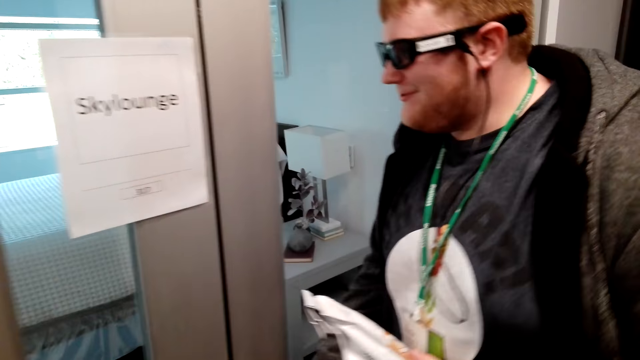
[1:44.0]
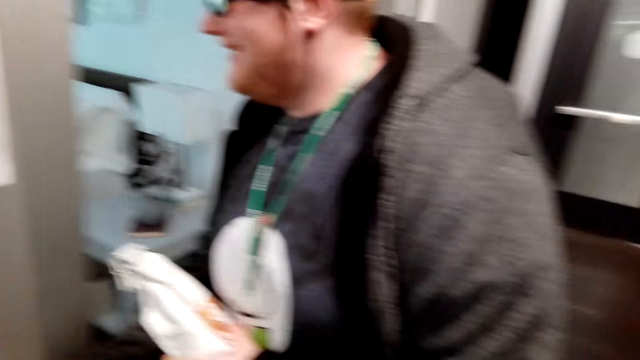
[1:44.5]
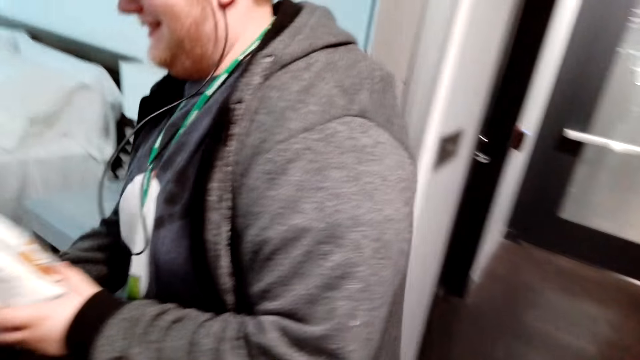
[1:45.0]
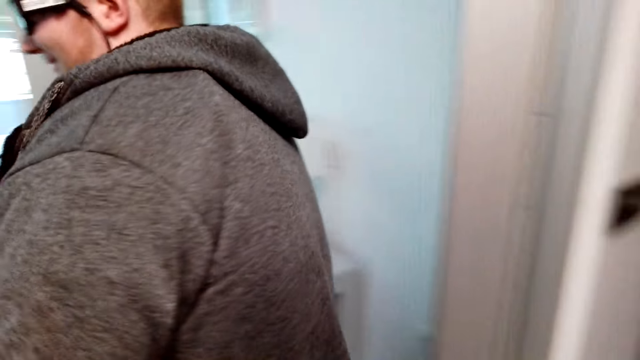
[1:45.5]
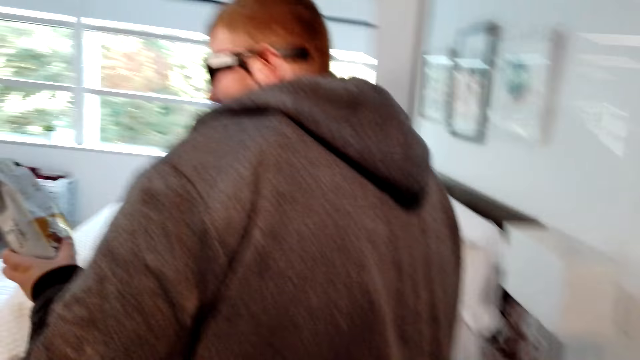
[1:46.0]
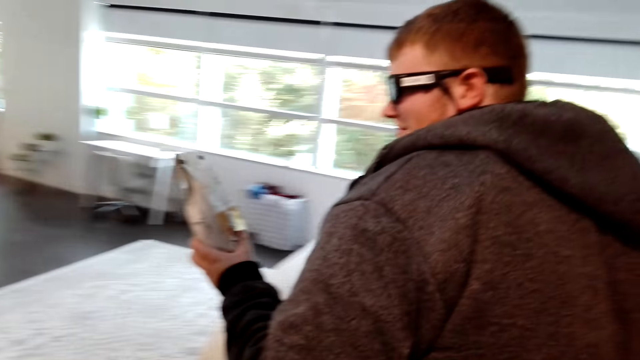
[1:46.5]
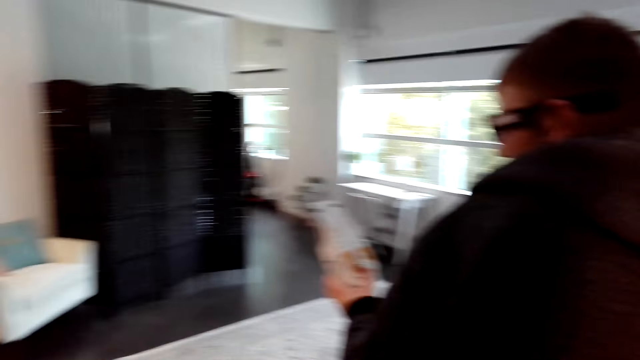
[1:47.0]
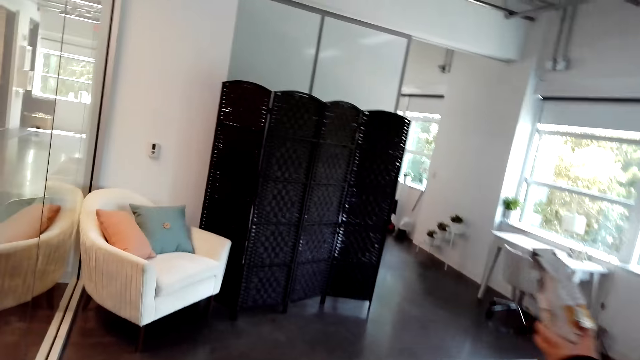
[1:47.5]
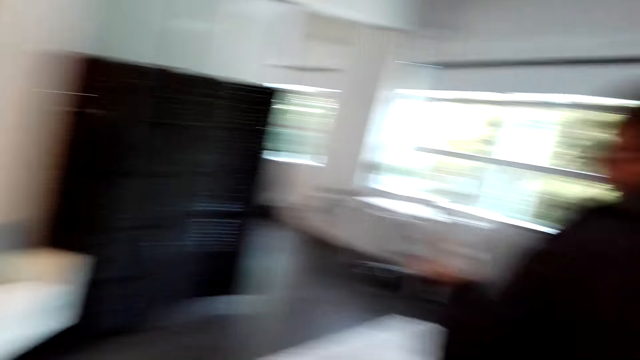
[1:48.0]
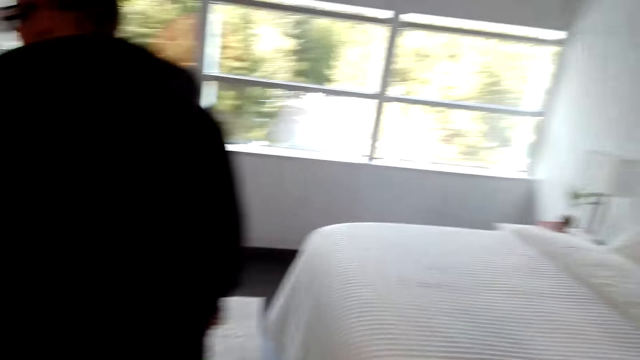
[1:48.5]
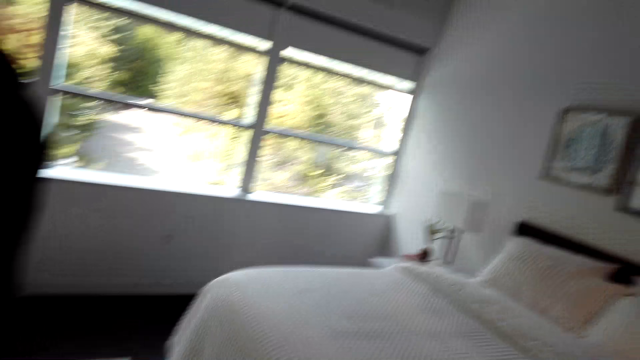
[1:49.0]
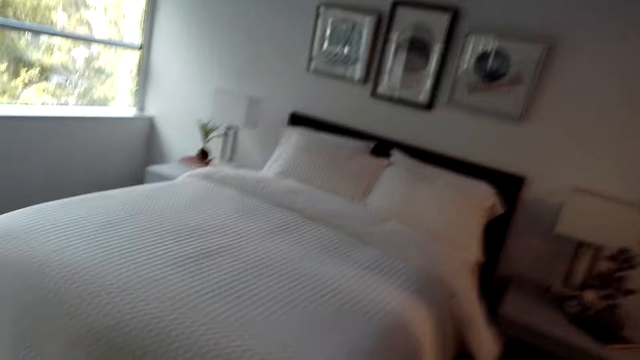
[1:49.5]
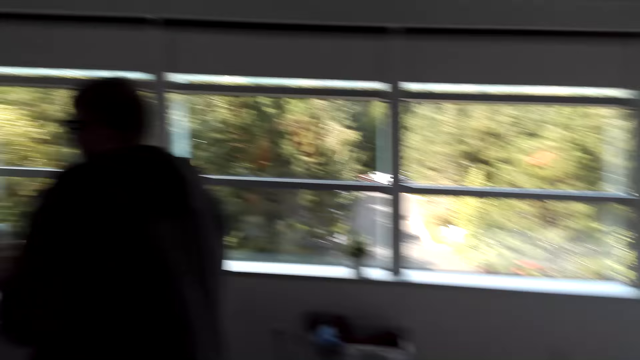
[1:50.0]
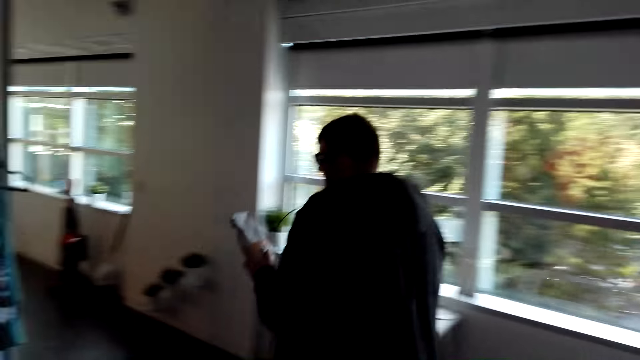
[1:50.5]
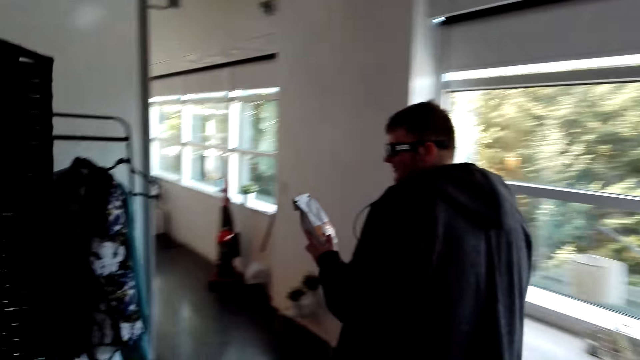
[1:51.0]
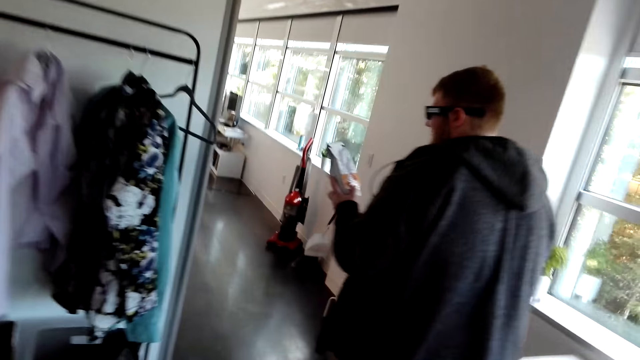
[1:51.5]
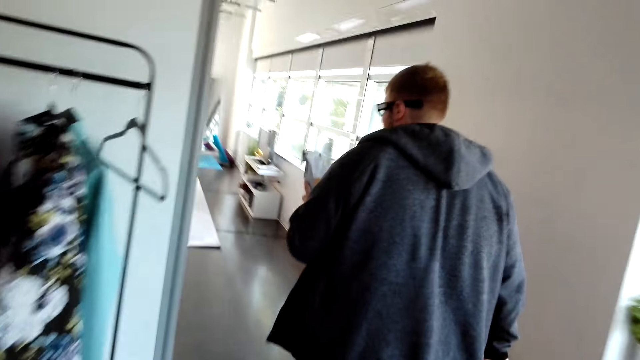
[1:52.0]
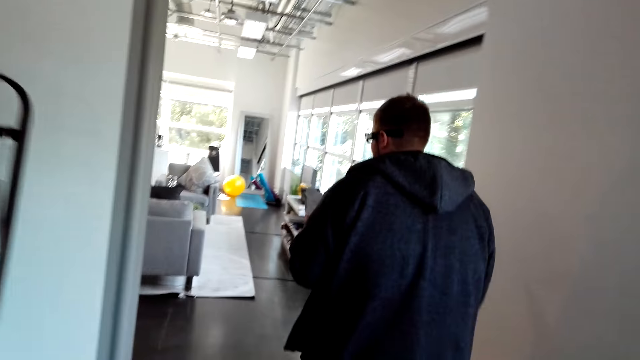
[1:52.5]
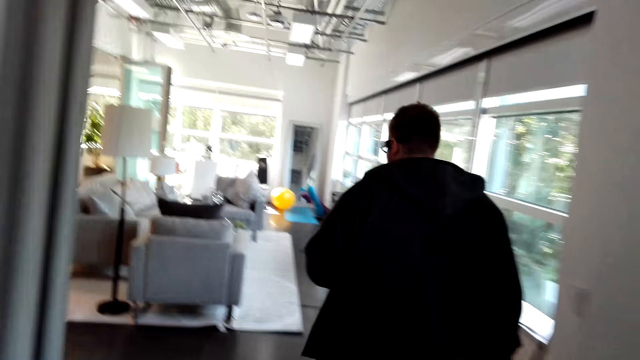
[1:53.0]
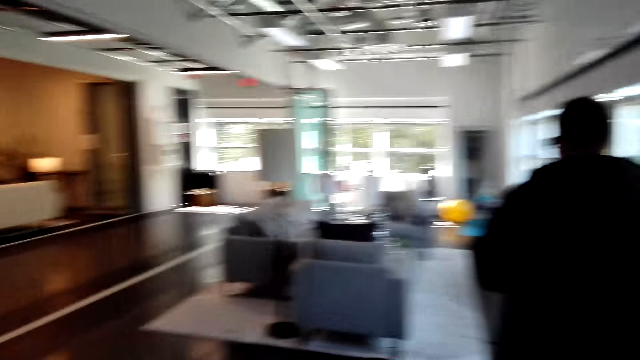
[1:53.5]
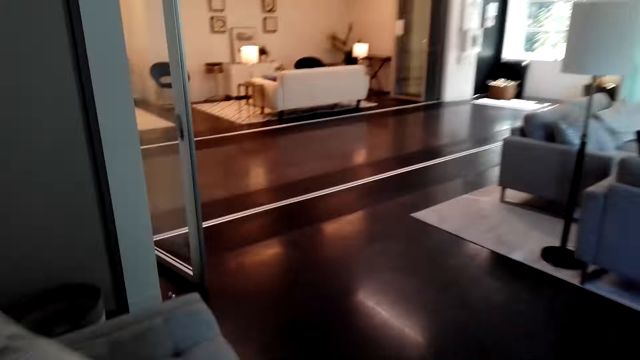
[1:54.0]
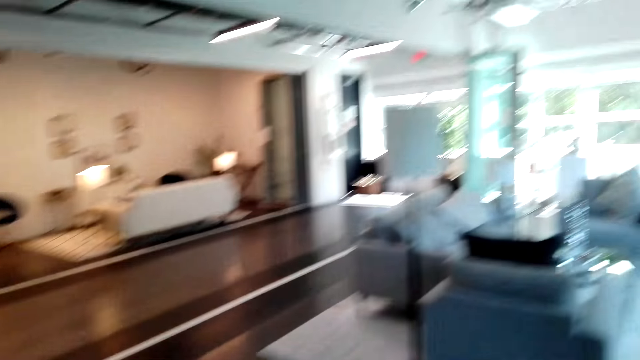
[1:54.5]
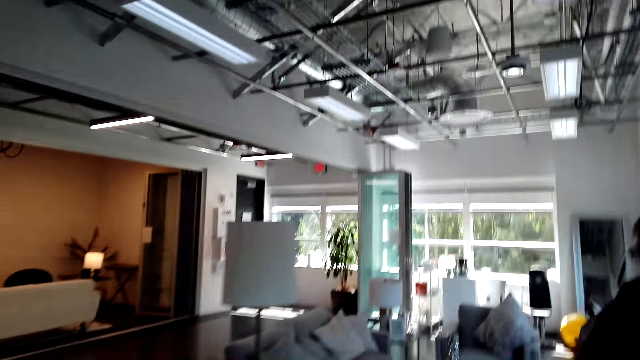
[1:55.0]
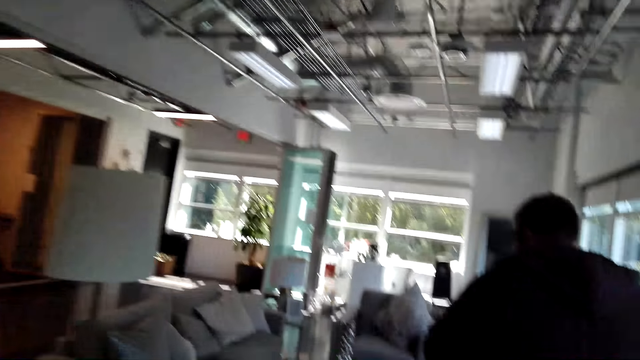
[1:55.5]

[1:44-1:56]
The man opens the door. The man talks with the camera wearer. The camera wearer follows the man behind. They walk in the house, talk with the man, and look around. The man talks with the camera wearer. The camera wearer walks in the house. The man walks in the house.

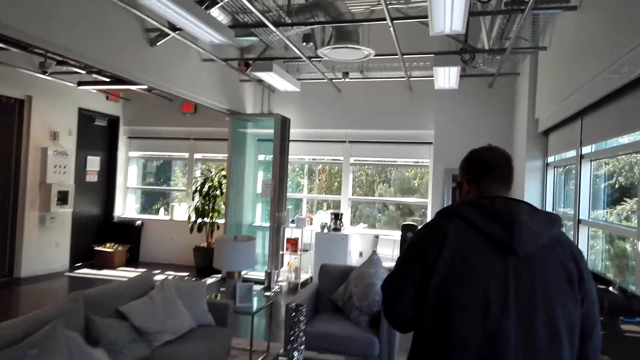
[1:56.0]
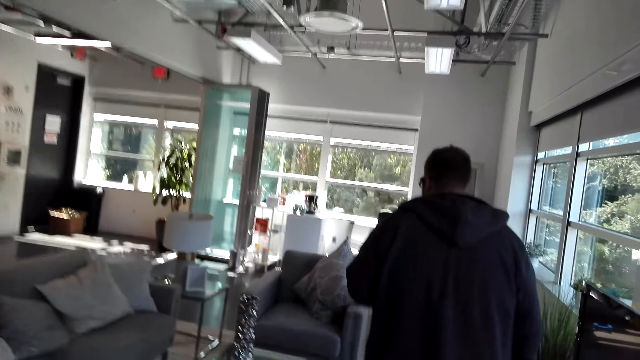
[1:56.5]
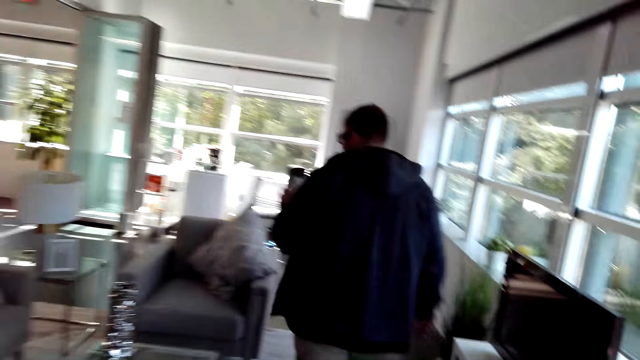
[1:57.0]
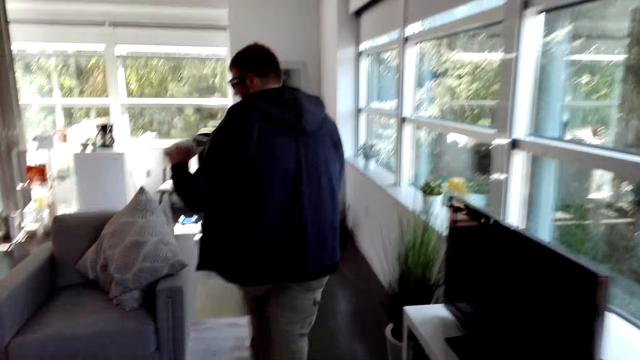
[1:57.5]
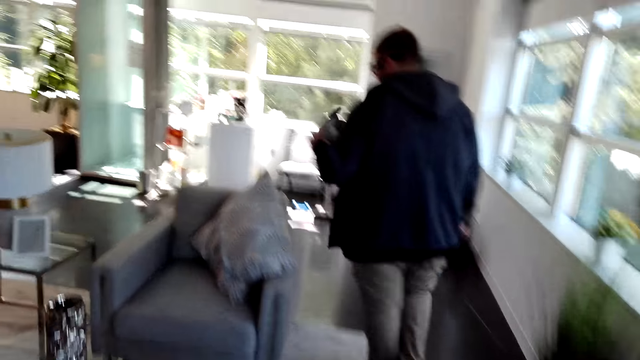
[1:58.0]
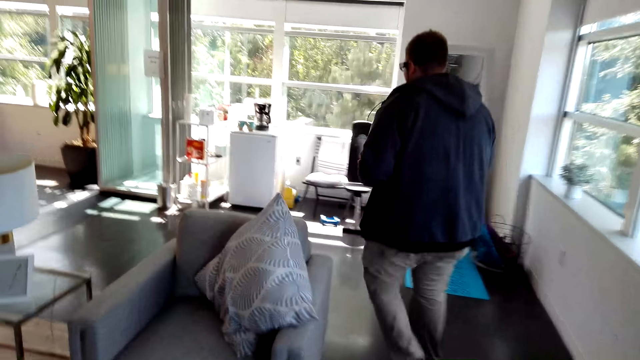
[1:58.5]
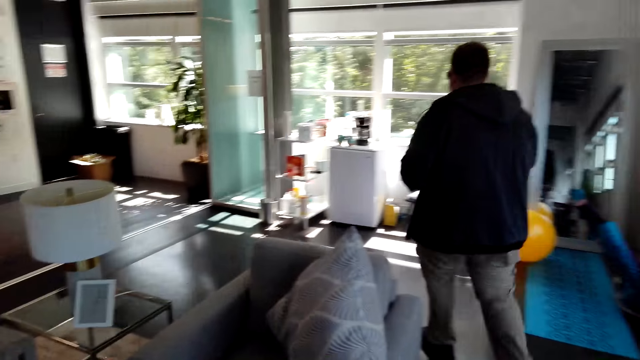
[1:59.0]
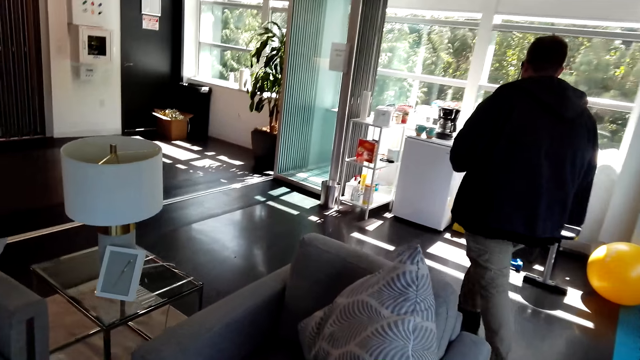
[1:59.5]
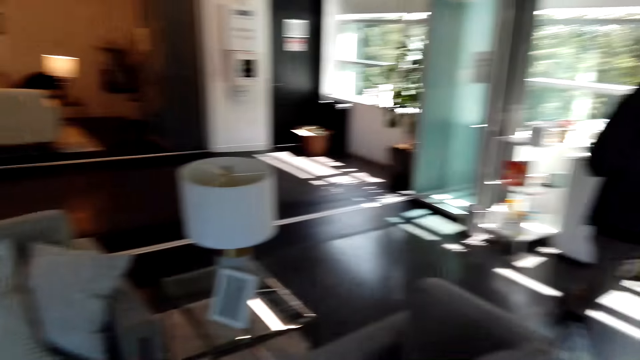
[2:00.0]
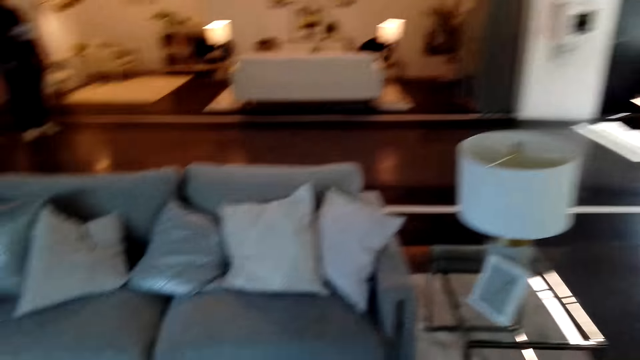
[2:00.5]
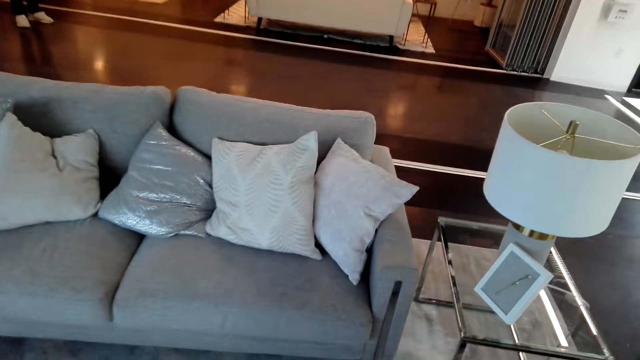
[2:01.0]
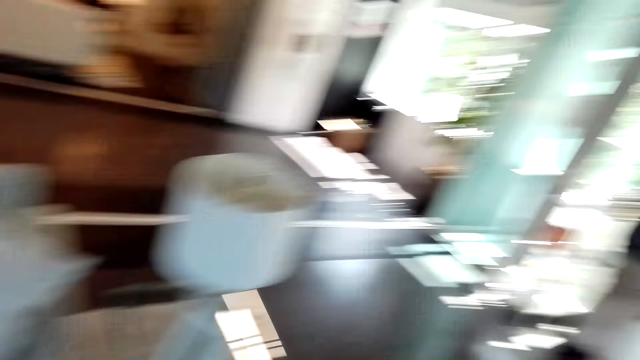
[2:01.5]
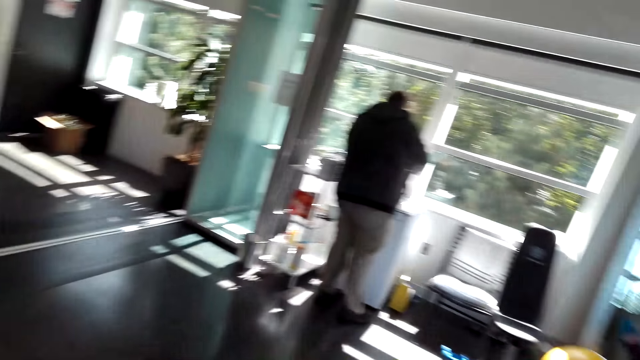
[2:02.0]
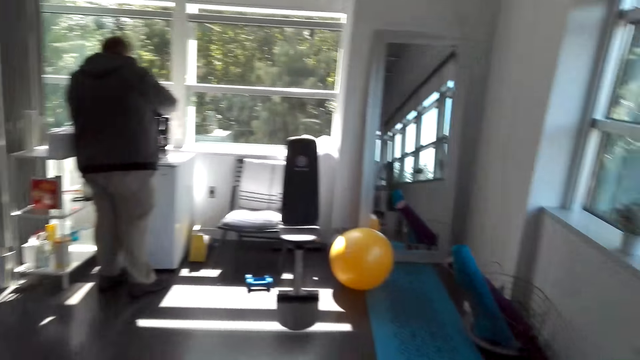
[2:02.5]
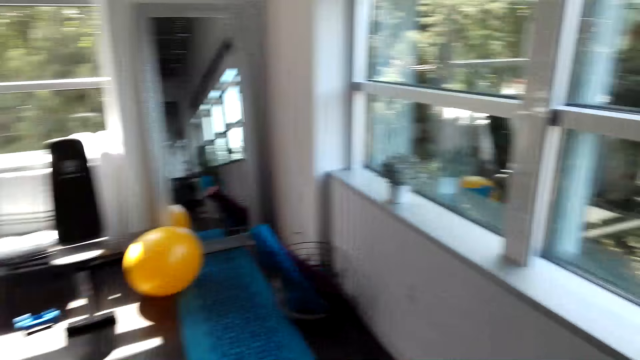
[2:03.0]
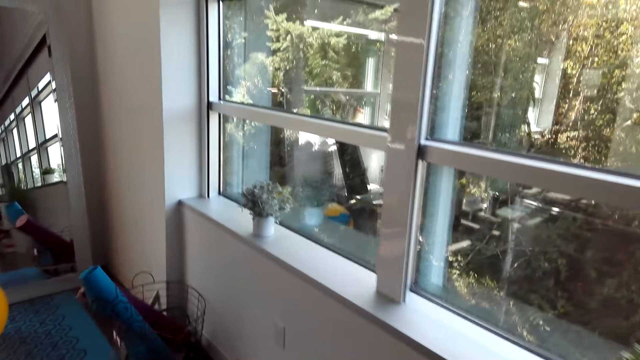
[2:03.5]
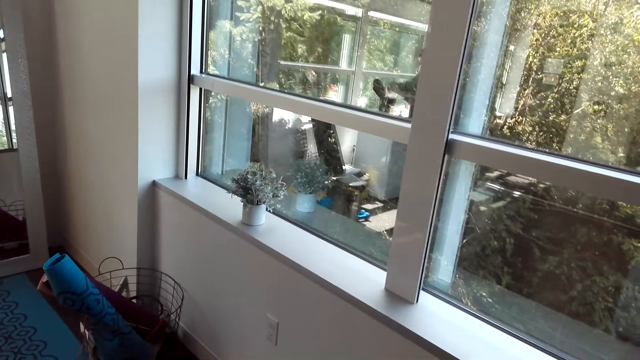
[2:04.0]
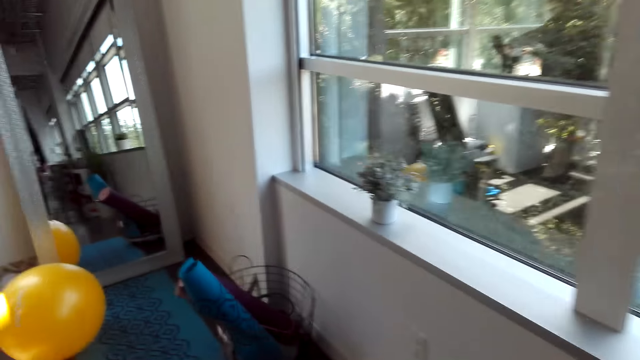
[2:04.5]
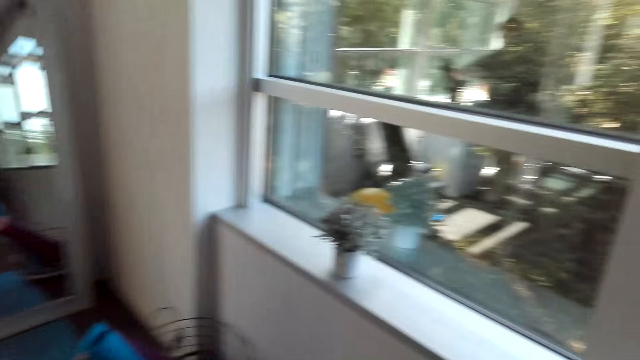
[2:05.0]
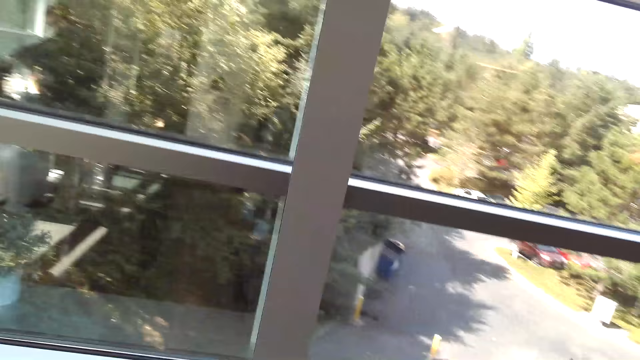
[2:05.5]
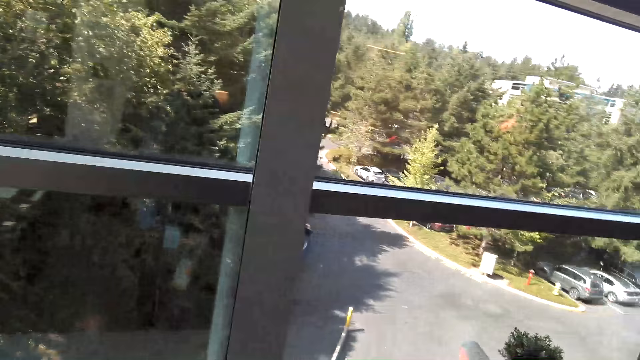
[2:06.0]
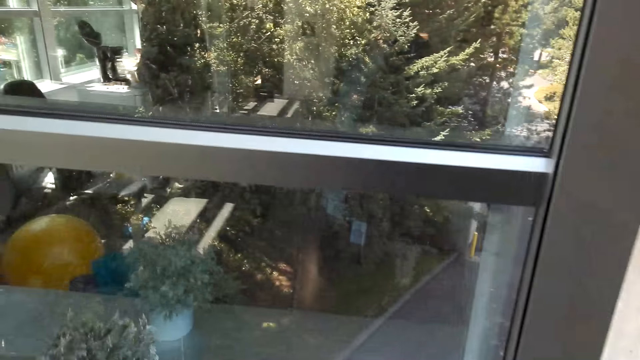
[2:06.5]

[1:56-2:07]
The man talks with the camera wearer. The man walks towards the kitchen. The camera wearer walks in the house and turns around. The man talks with the camera wearer. The camera wearer turns around.
